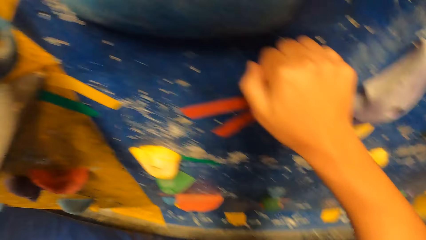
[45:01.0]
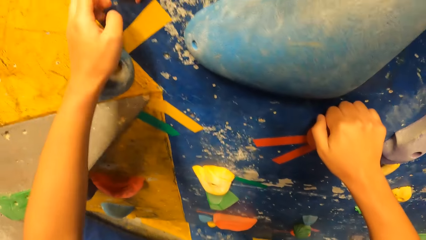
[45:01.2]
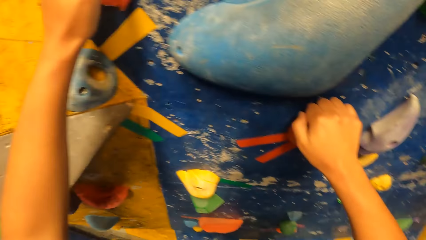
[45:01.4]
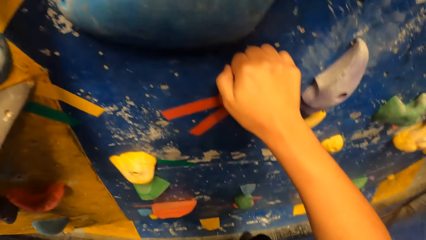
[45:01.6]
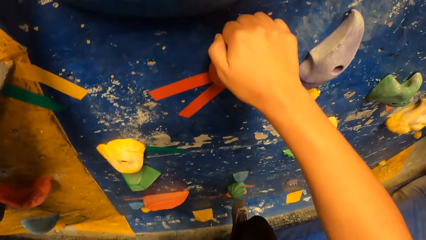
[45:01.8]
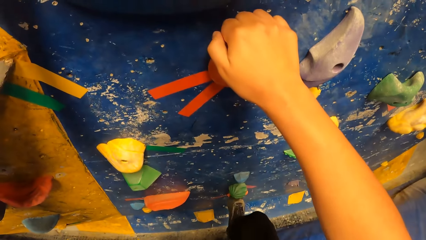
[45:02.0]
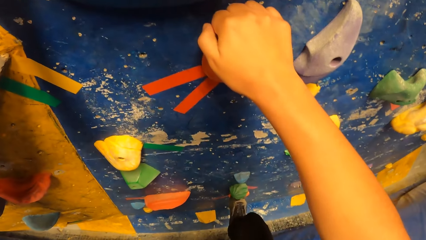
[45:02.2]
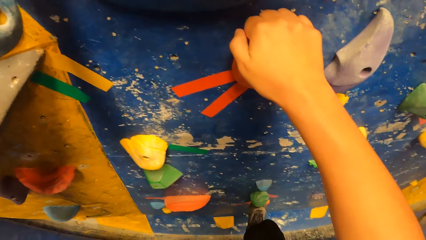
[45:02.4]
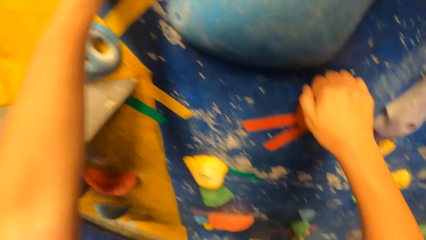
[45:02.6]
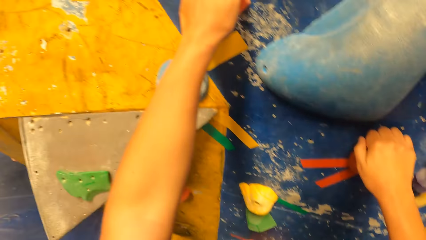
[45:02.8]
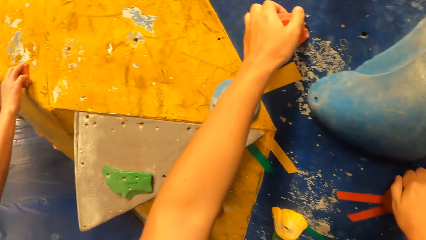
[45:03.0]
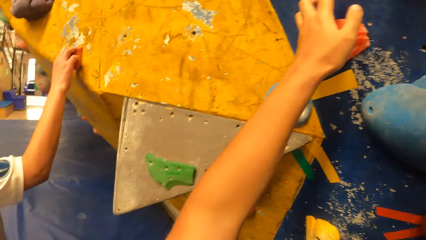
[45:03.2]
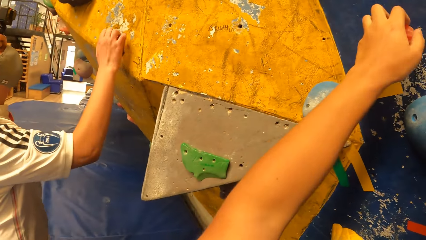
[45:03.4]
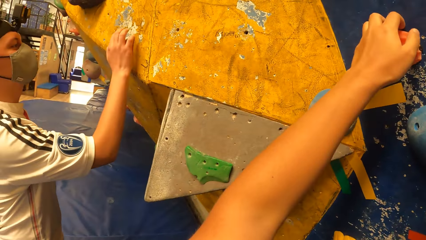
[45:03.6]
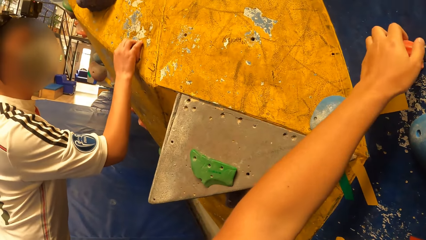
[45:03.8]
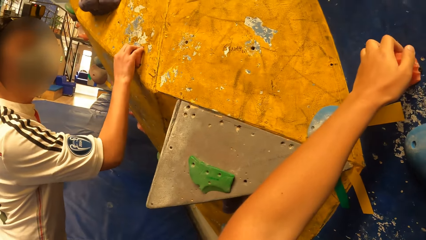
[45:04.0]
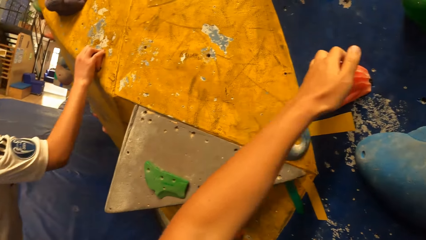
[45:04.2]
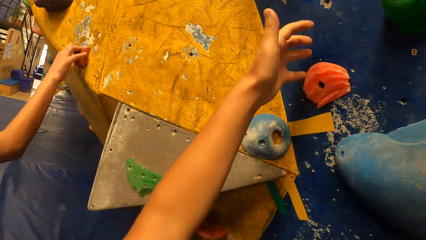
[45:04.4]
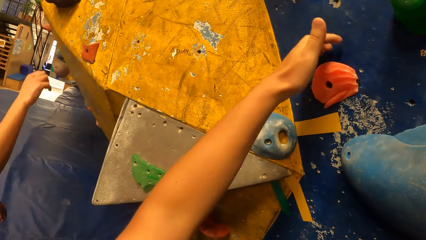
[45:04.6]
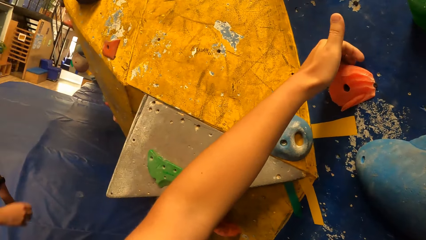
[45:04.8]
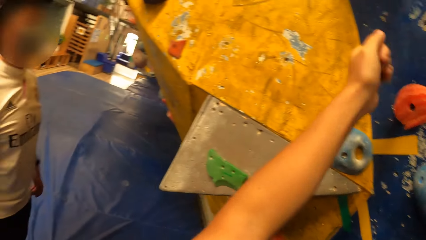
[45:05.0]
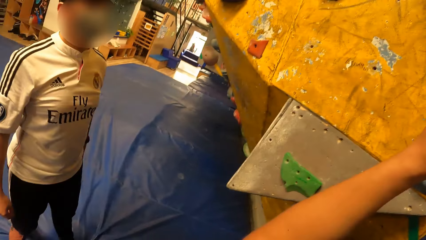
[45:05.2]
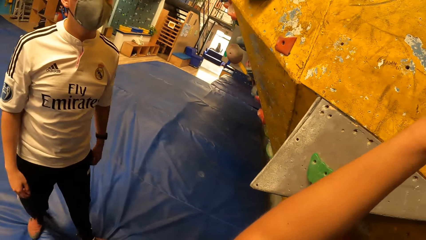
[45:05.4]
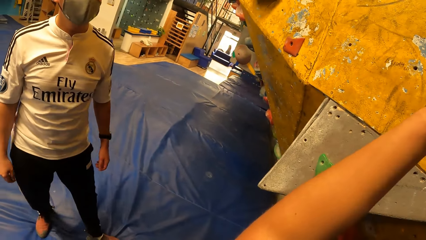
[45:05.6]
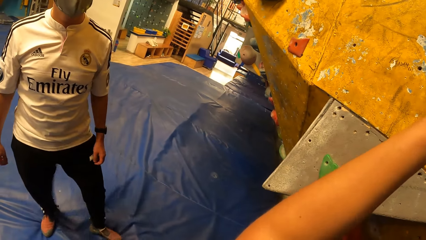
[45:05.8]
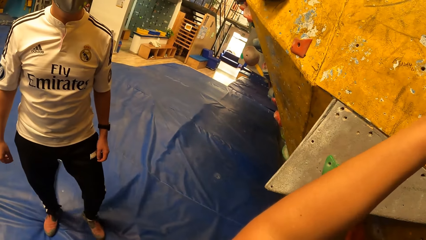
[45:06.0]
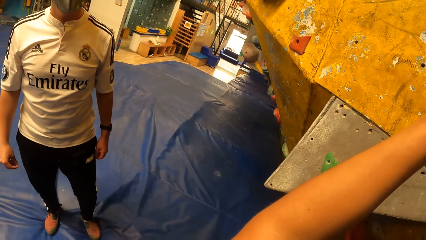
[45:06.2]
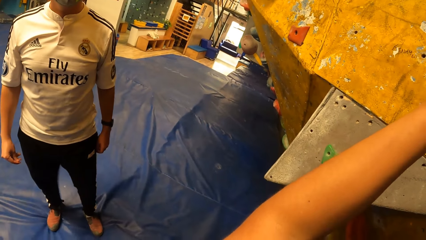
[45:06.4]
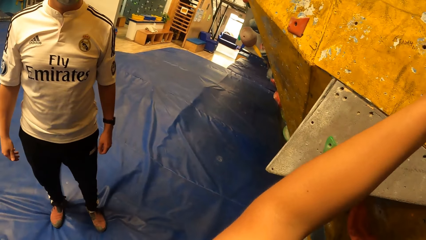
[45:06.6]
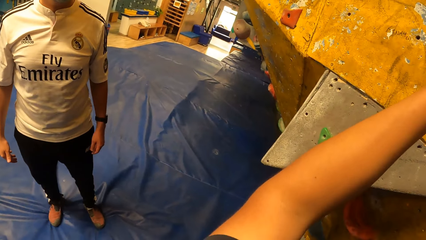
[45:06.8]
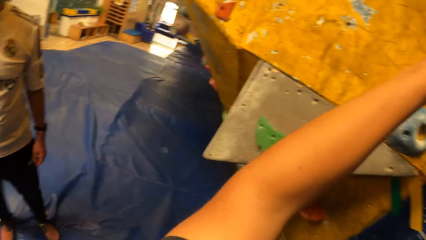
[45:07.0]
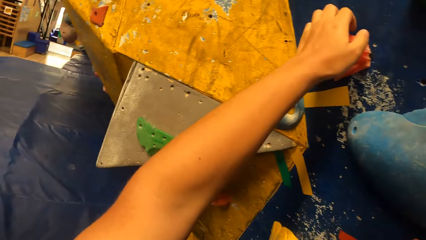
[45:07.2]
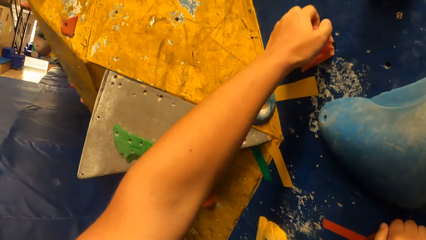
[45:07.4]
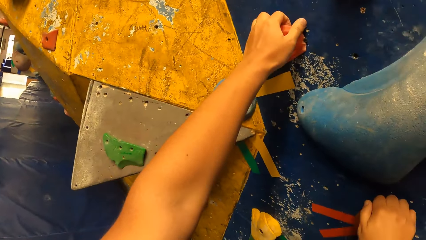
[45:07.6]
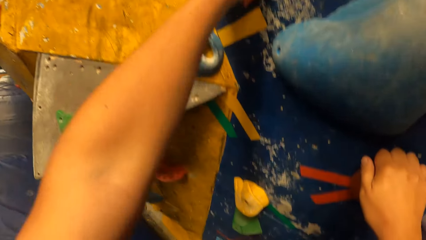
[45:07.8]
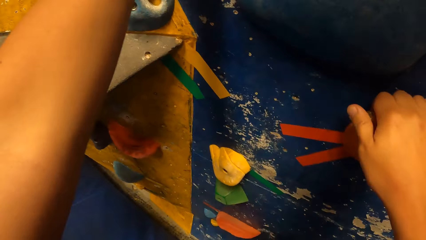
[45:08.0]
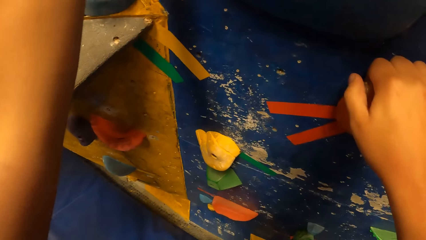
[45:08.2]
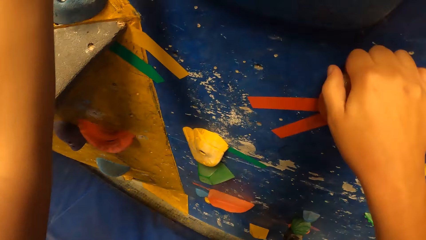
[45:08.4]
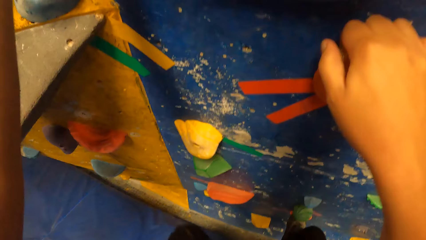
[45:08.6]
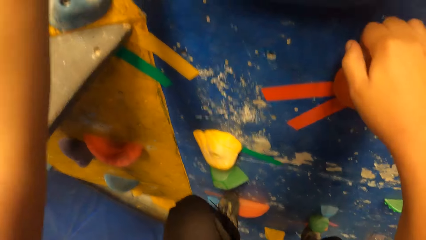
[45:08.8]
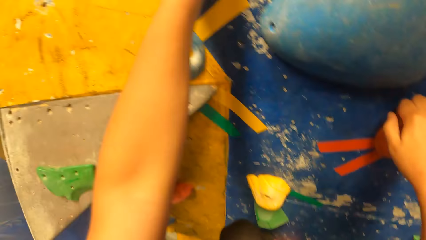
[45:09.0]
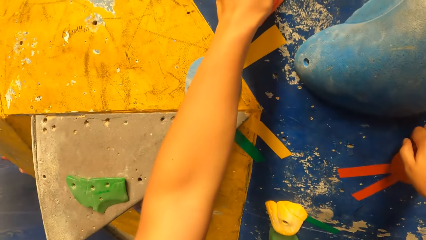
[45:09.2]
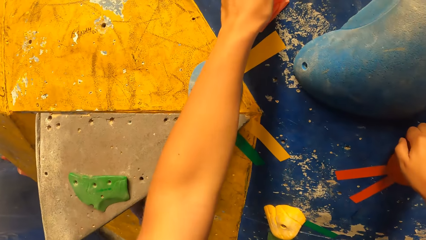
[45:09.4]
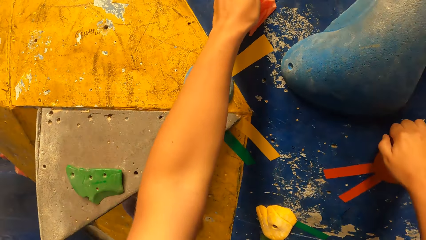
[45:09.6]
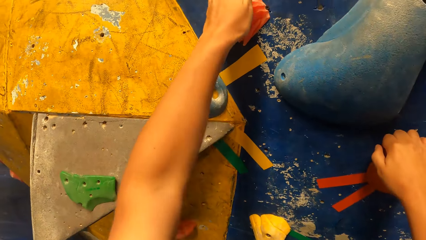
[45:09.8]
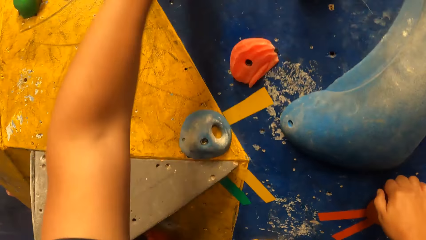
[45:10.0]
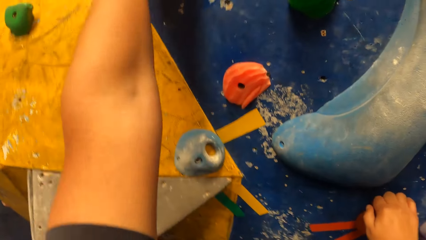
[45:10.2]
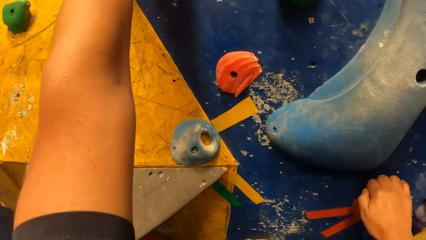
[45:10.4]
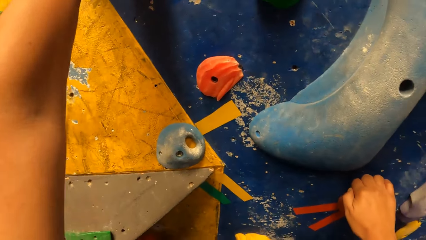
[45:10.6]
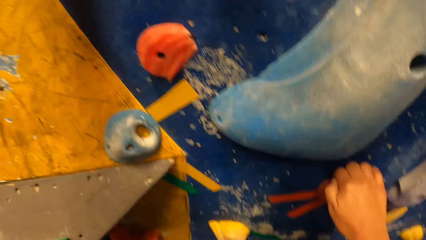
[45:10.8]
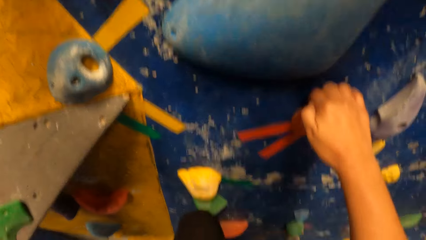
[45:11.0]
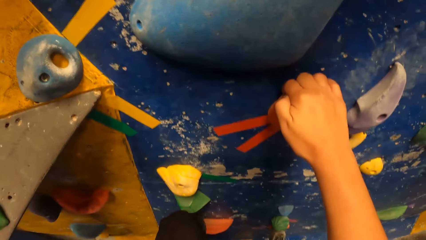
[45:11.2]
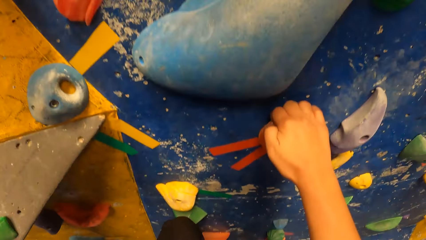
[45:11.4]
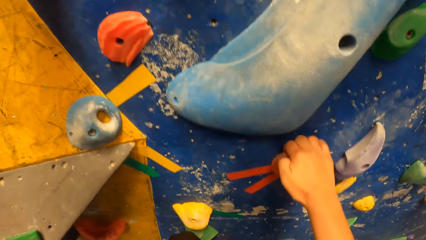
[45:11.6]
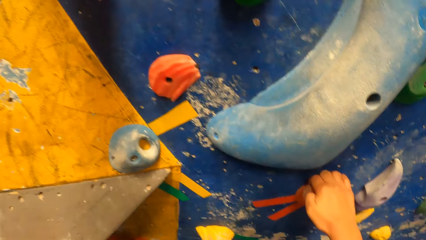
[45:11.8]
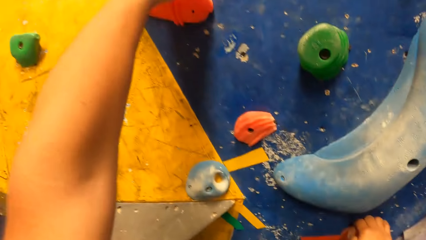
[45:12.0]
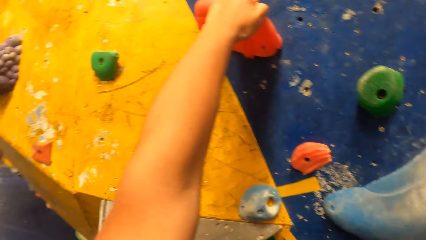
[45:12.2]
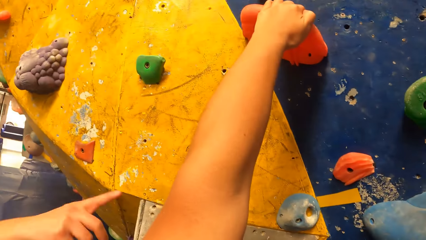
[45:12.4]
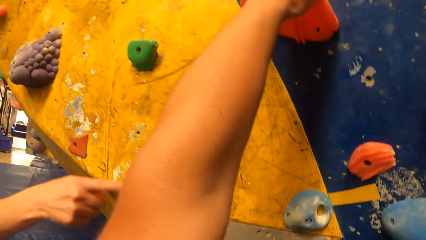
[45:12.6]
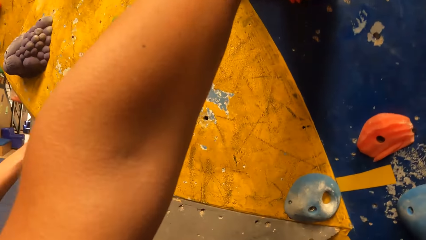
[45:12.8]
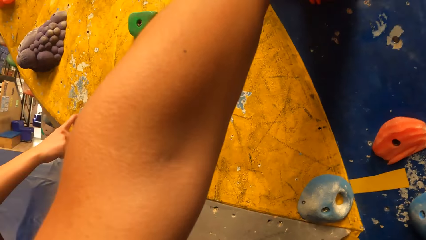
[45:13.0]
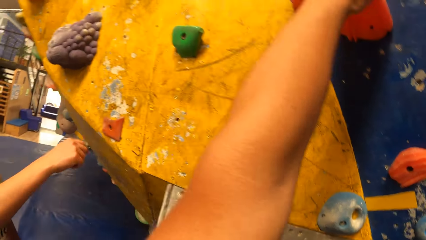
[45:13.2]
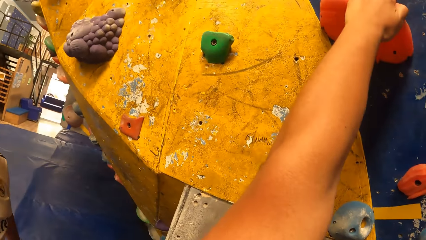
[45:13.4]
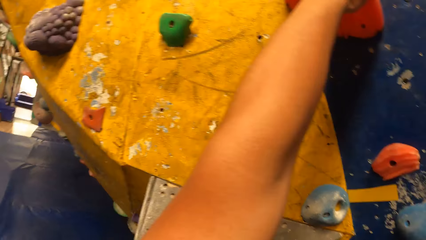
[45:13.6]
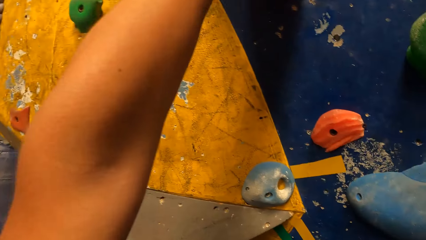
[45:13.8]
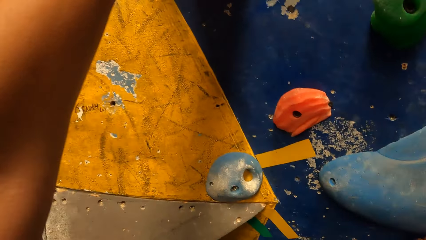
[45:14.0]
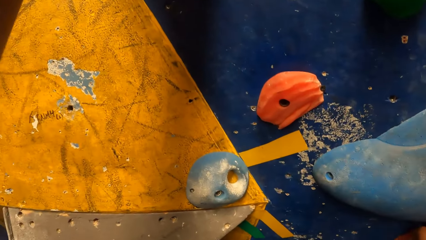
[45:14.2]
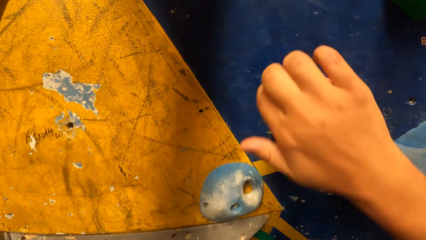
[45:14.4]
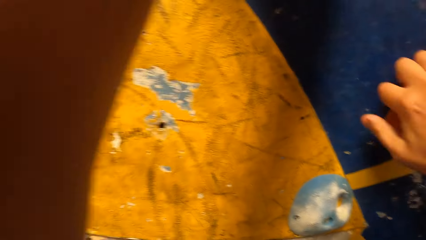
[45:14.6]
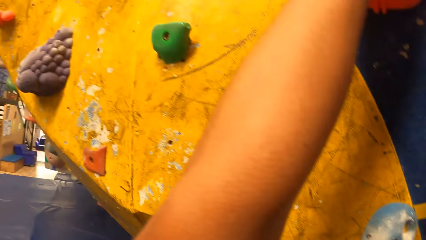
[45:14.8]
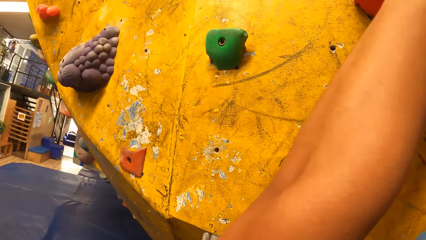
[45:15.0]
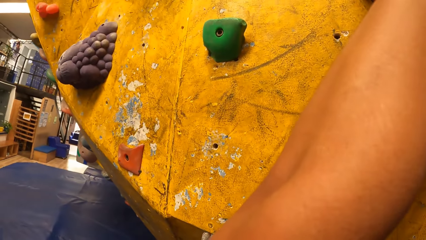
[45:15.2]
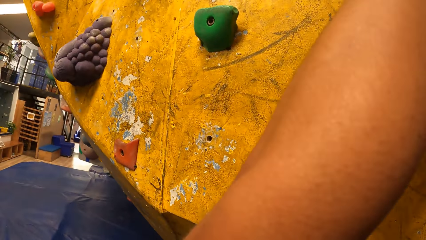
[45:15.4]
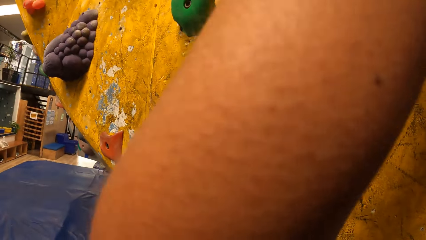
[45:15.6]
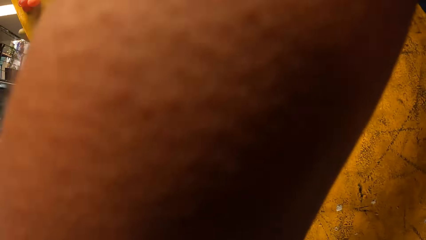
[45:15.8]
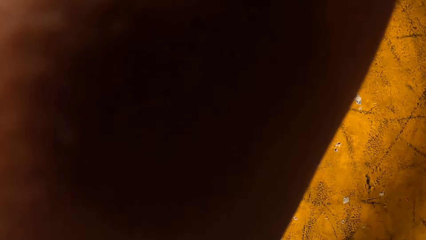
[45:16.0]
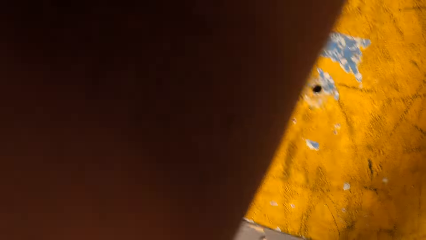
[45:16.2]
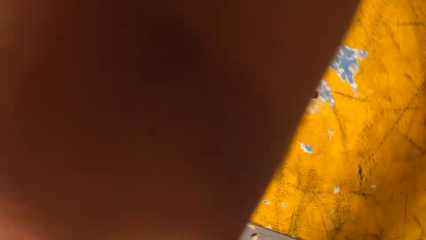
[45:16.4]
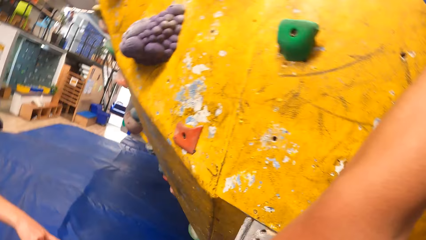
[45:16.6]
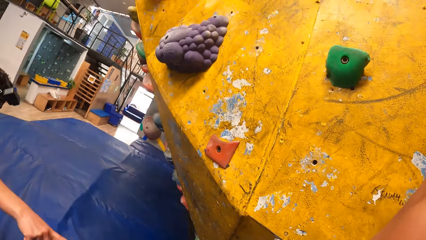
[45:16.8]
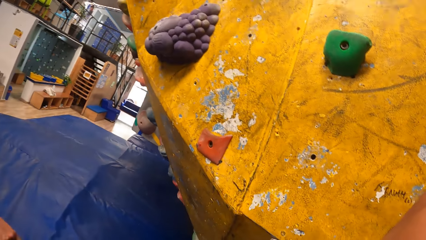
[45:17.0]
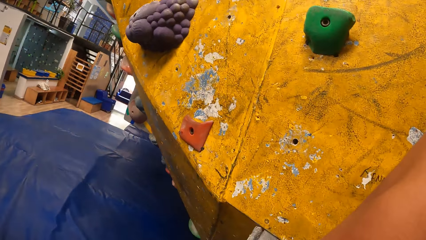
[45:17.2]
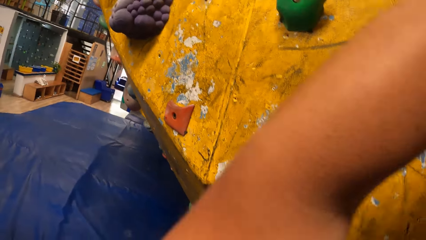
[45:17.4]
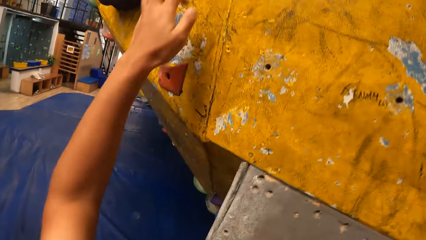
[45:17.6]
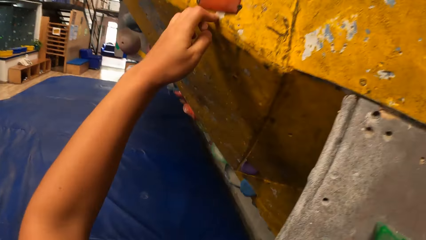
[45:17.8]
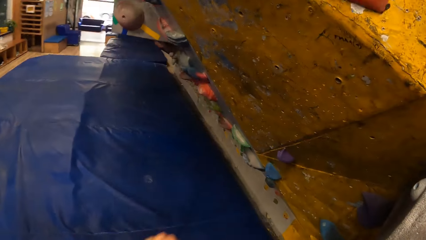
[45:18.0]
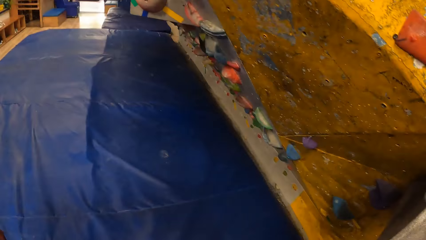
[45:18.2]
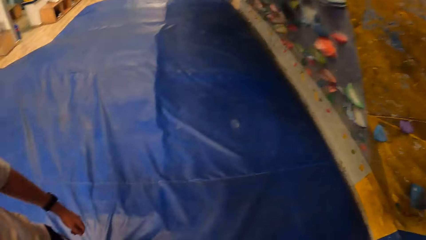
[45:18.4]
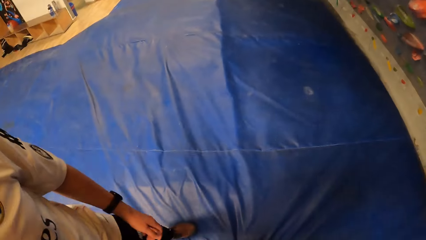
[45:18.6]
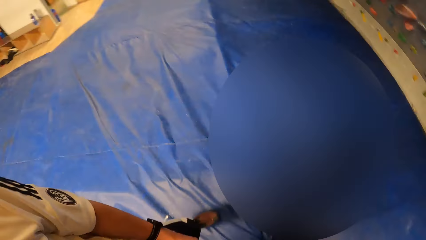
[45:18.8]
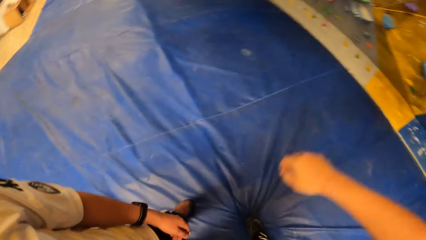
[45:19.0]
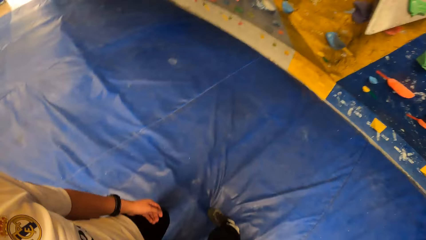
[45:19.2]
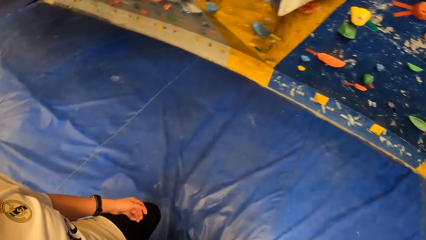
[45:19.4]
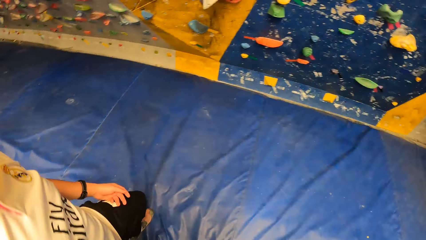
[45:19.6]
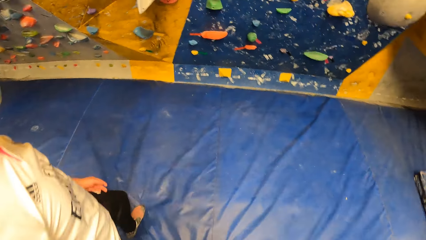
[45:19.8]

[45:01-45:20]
The camera wearer places his right foot on the wall. The man places his right hand on a foothold. The camera wearer interacts with the man. He climbs the wall. He jumps down.
